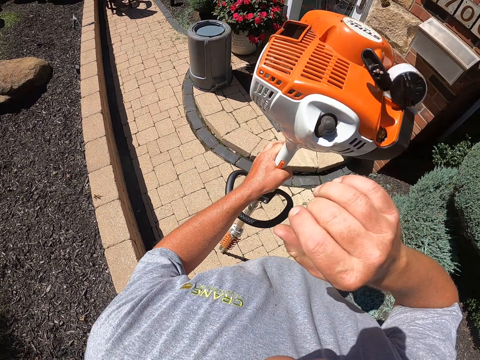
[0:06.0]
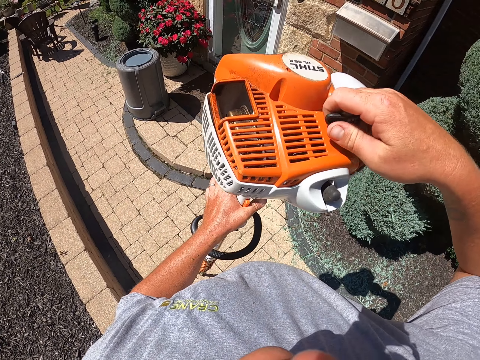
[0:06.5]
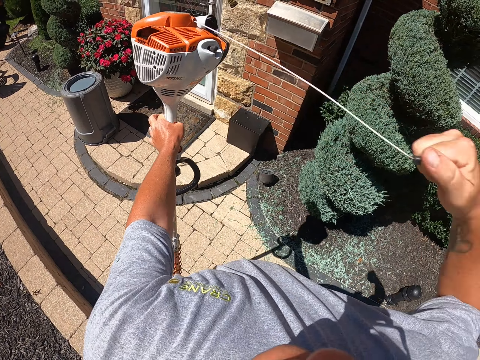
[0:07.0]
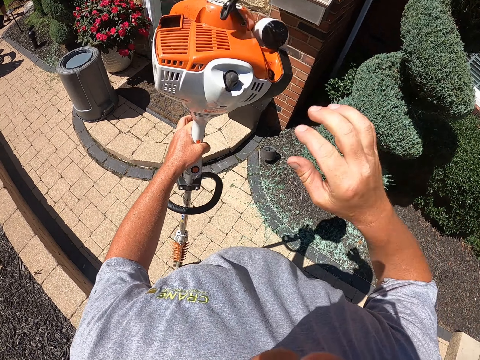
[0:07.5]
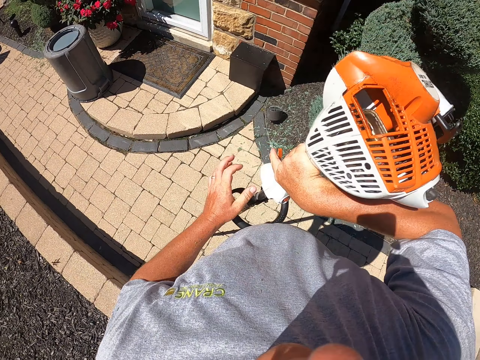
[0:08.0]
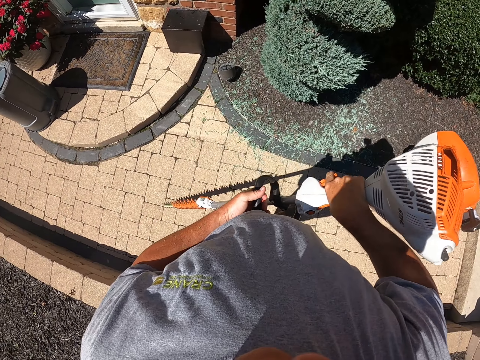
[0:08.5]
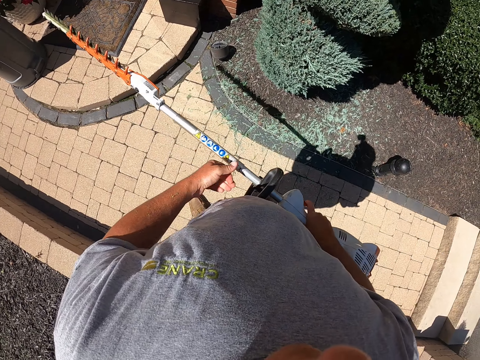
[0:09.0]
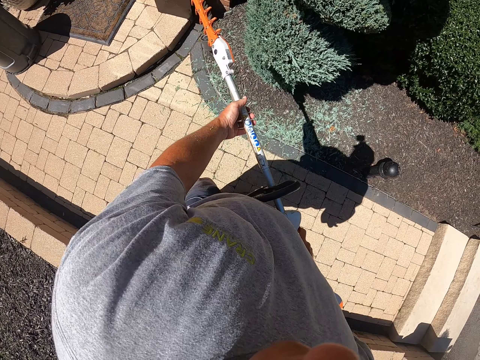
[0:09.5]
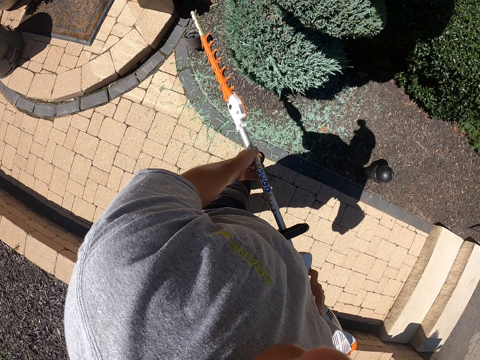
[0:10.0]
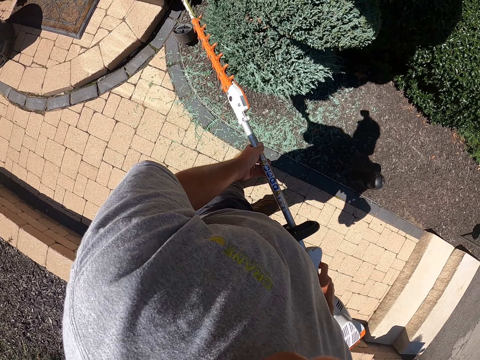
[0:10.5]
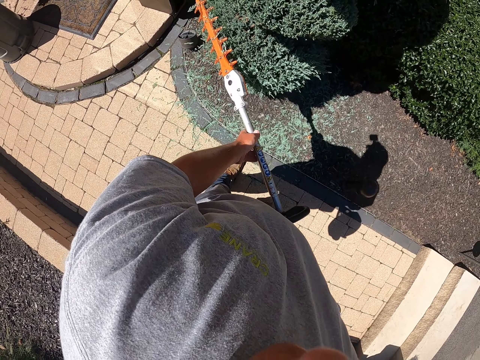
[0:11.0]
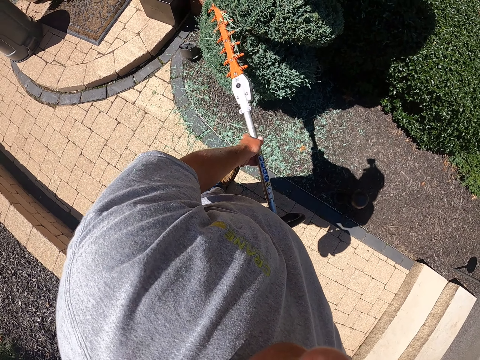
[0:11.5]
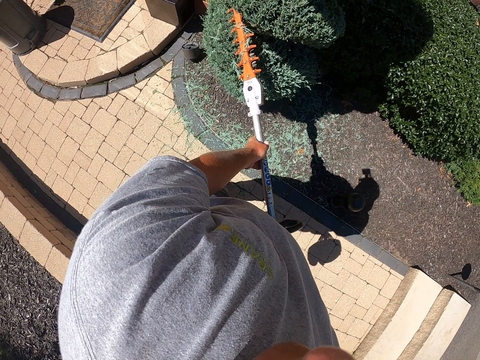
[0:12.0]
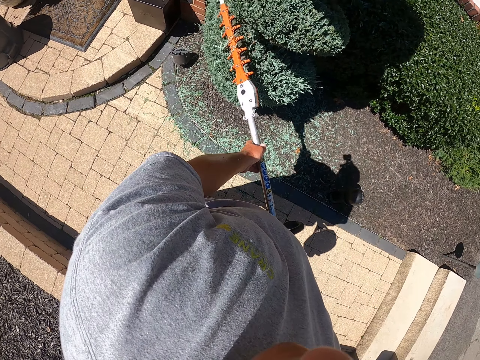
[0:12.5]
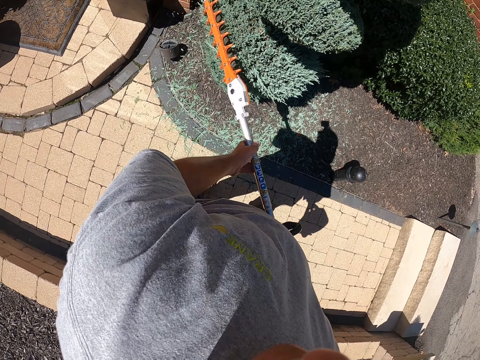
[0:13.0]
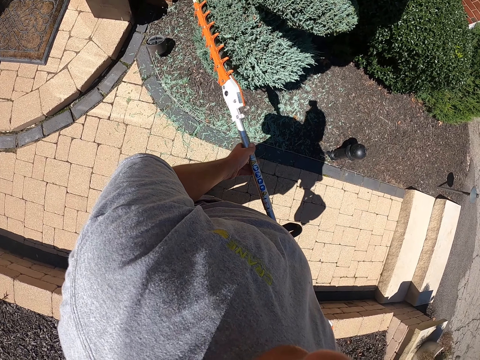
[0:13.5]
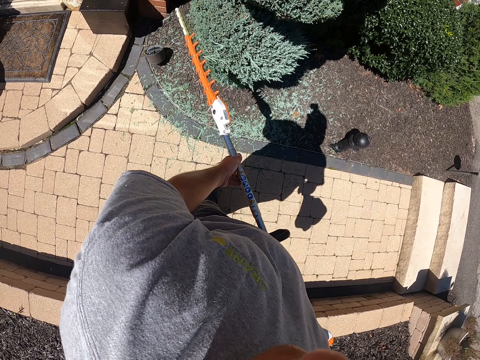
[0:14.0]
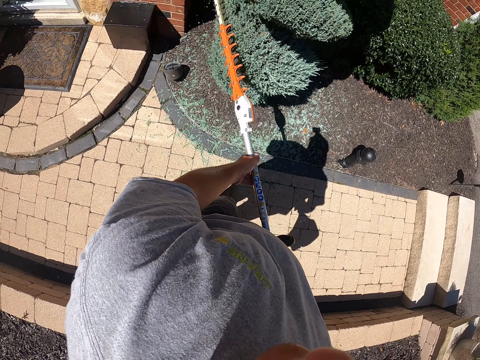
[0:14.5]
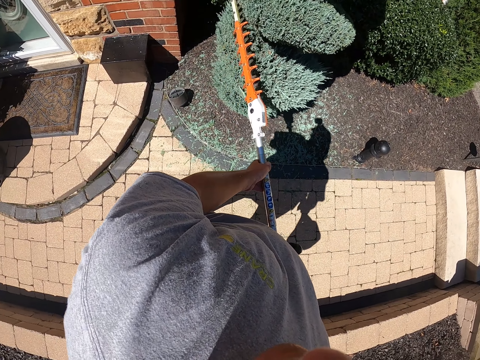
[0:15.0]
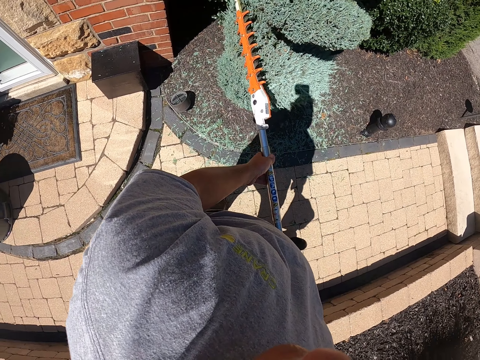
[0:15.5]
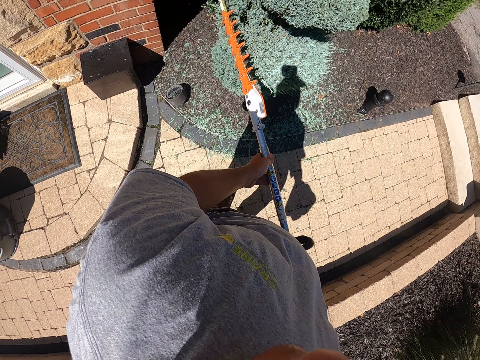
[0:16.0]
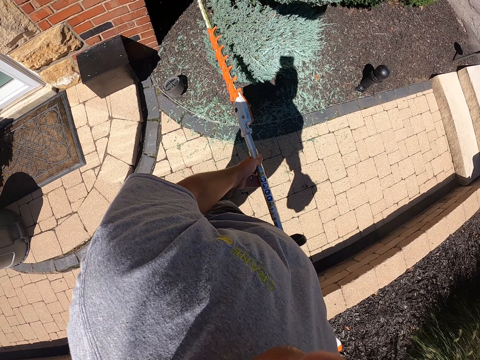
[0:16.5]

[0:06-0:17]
The camera wearer operates the fence trimmer. They start the hedge trimmer motor. They lift the fence trimmer. They trim the flower with the hedge trimmer. They hold the hedge trimmer.

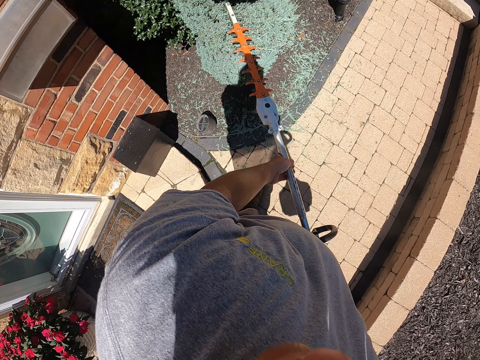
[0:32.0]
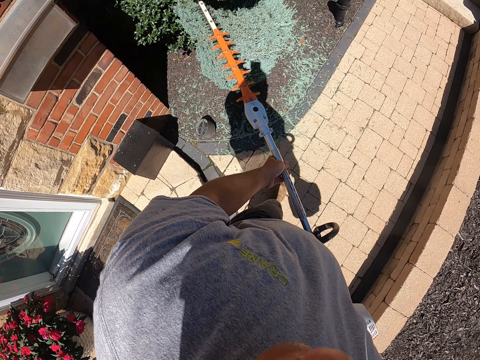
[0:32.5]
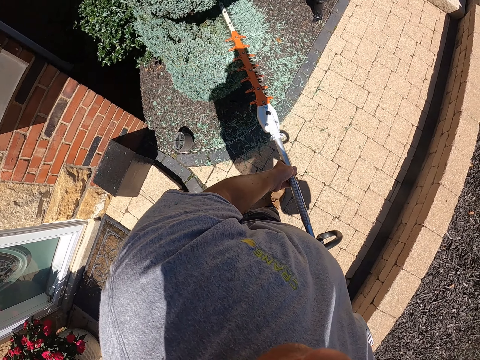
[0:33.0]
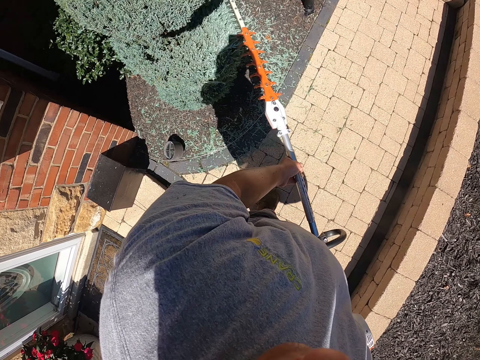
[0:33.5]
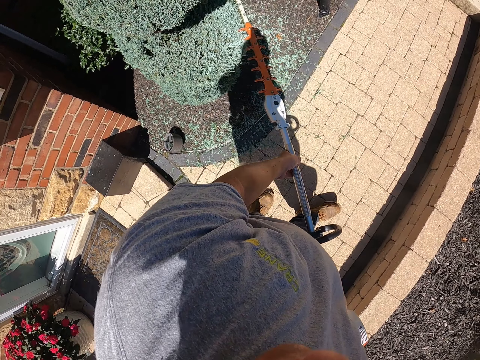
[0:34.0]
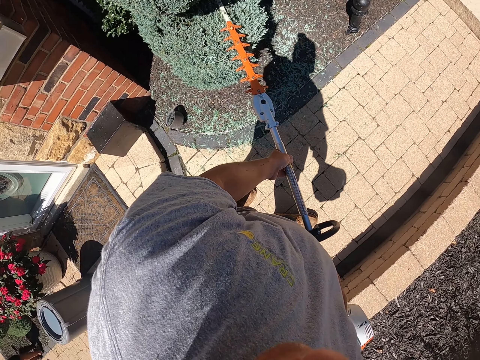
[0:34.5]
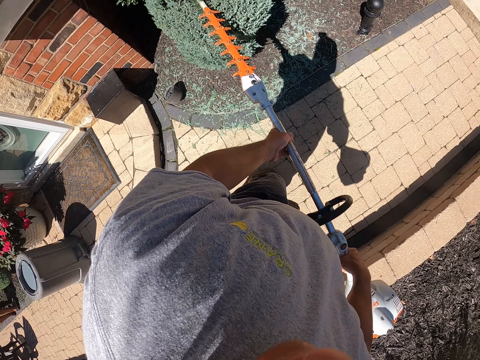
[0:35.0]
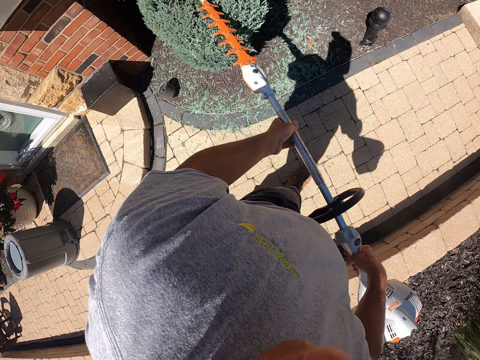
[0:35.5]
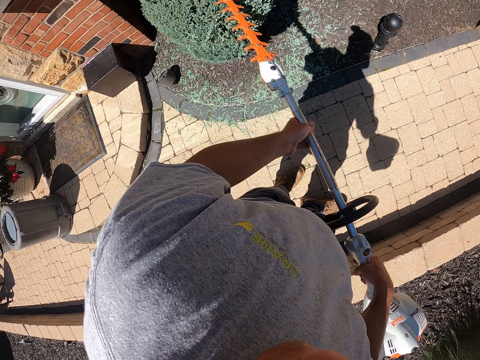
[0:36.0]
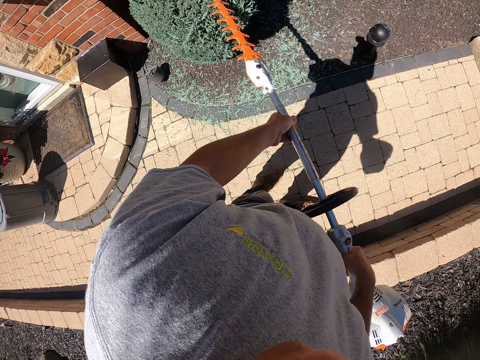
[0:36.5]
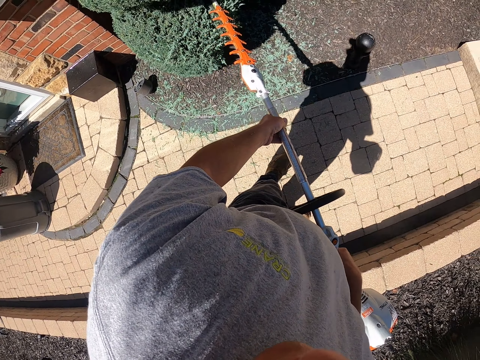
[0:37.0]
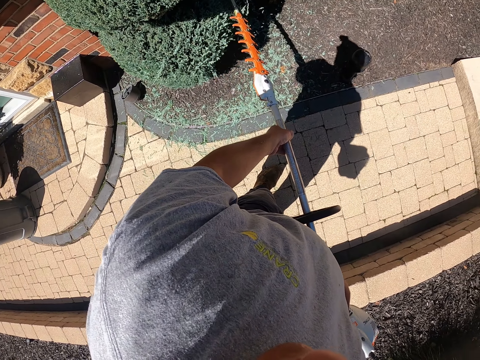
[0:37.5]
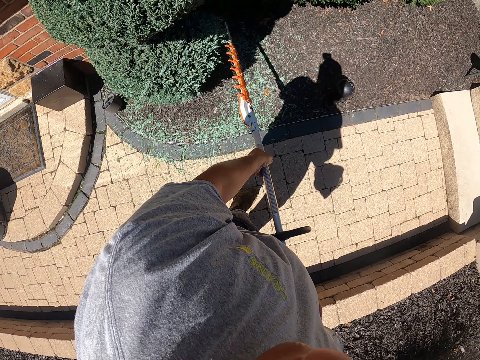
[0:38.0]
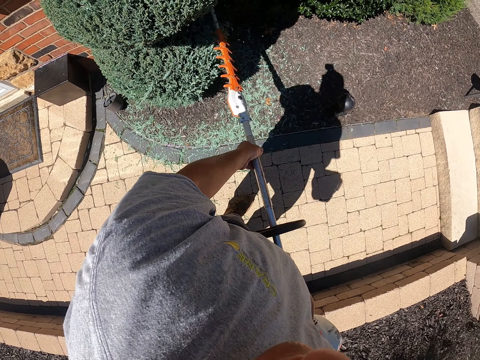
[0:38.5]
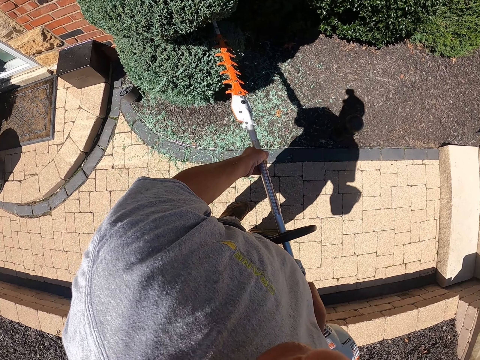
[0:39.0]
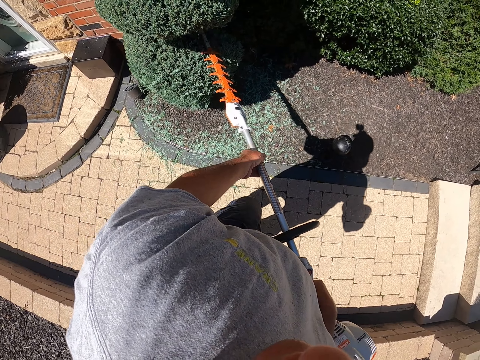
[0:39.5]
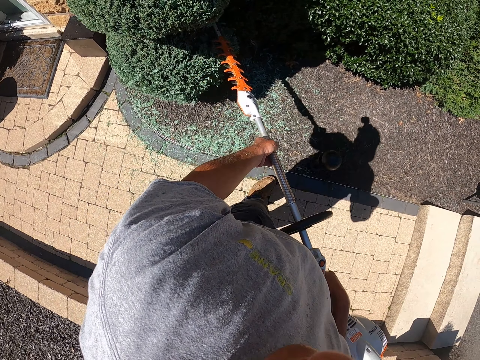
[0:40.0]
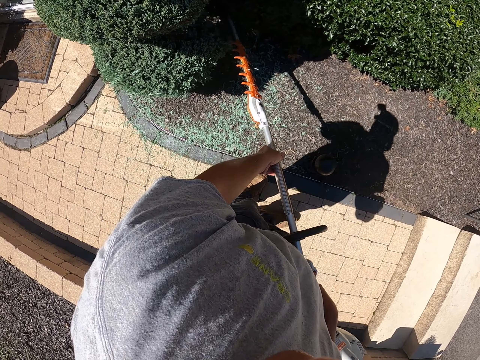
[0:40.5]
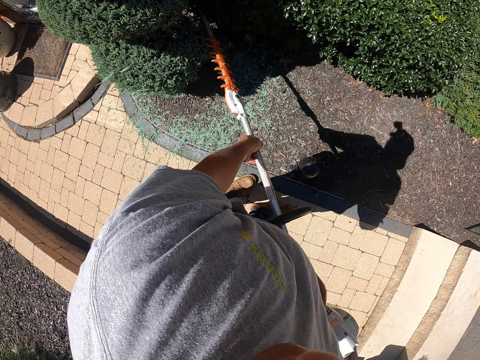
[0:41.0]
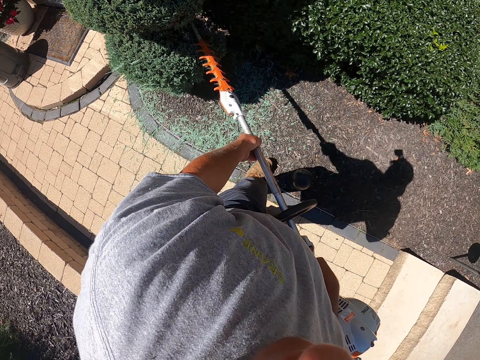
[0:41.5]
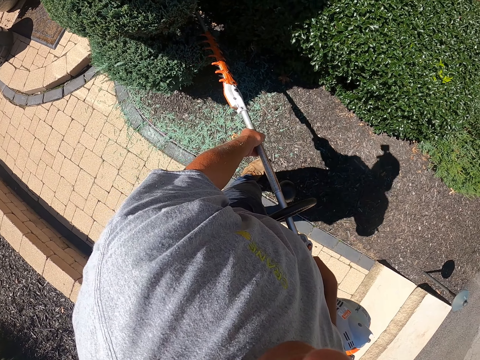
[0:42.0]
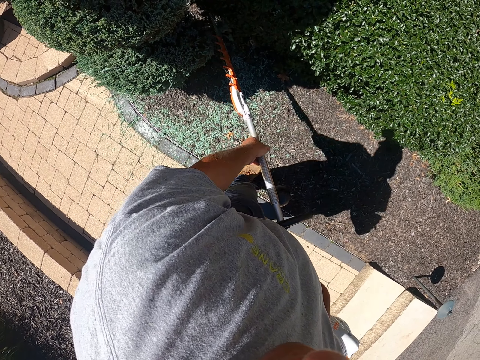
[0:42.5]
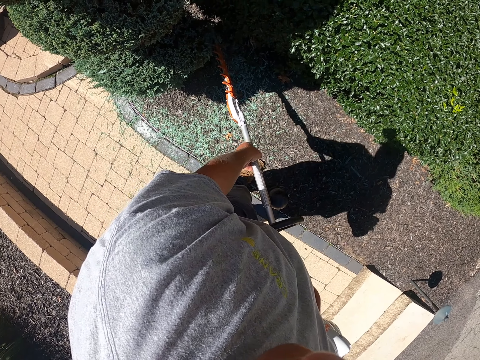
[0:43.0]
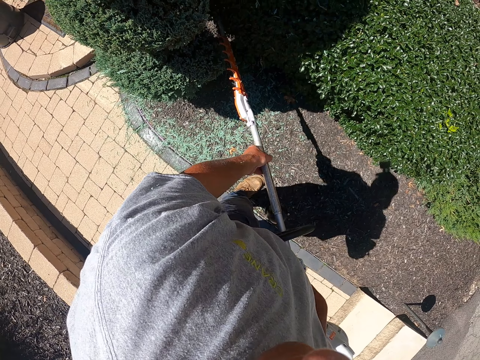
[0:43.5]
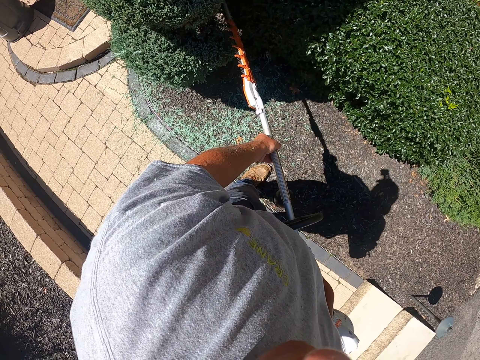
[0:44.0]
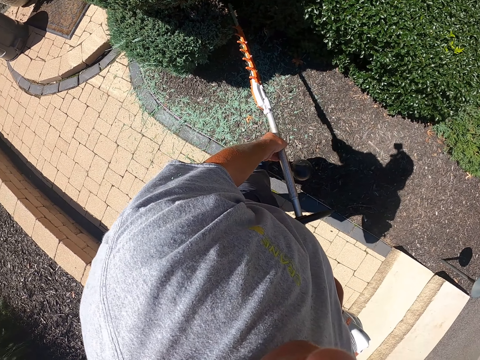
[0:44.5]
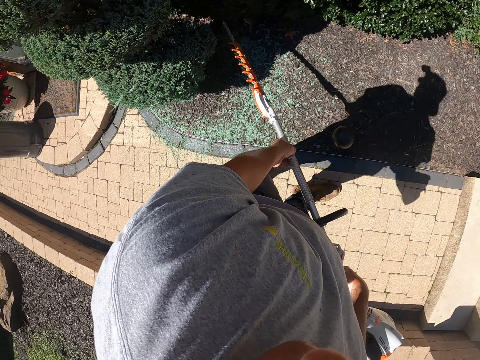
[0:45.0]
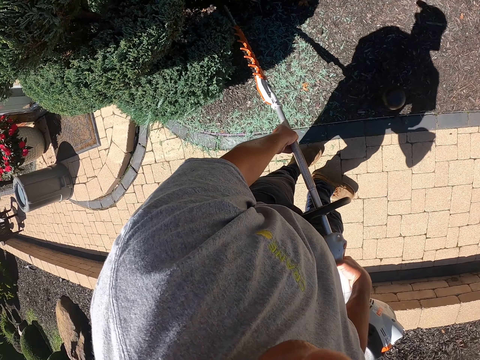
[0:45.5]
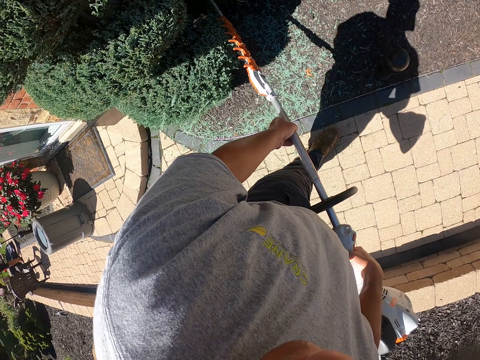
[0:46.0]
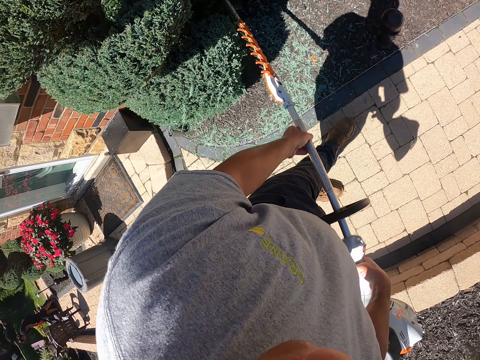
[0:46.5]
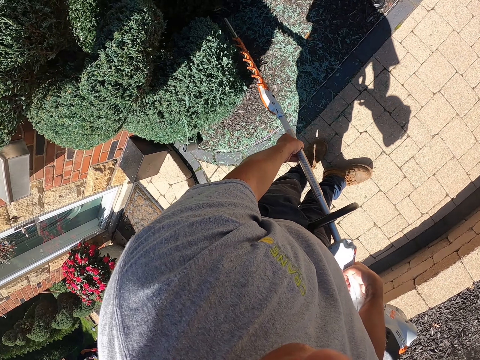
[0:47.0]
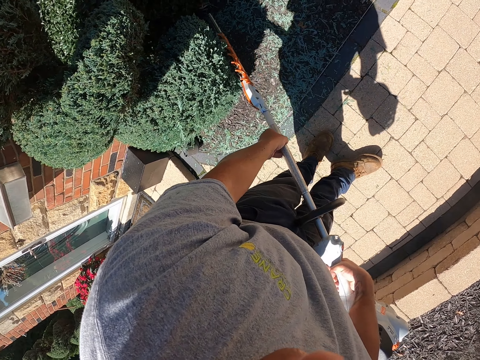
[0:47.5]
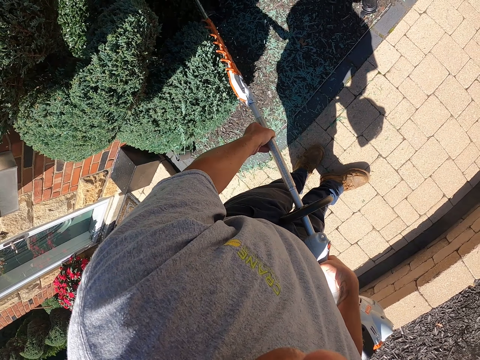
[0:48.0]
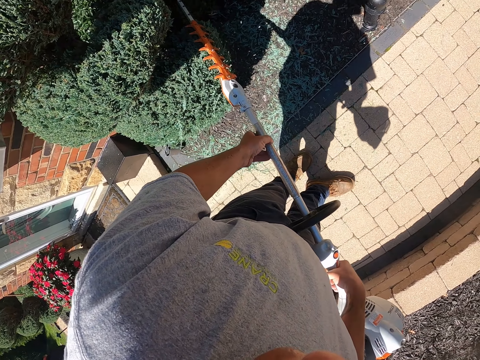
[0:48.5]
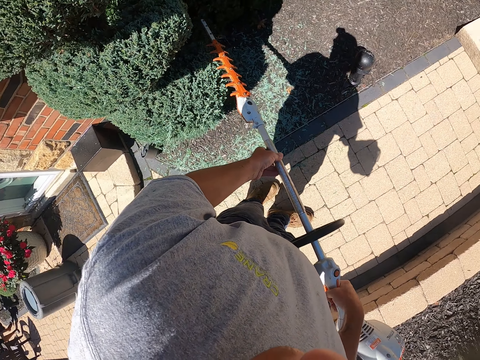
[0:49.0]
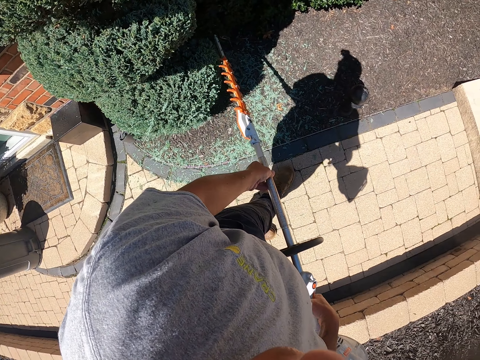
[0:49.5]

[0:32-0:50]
The camera wearer steps forward. They trim the shrub. They move the legs. They trim the shrub.
